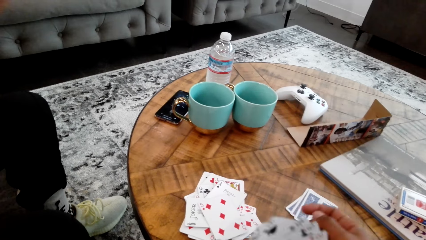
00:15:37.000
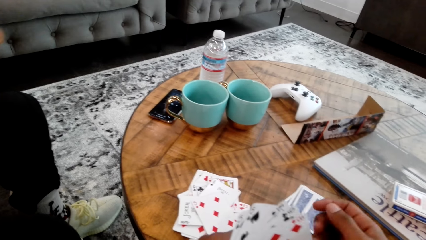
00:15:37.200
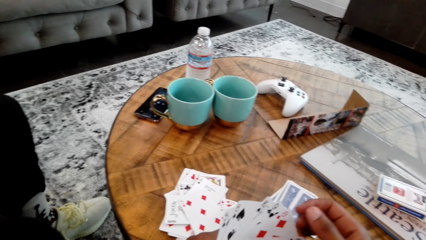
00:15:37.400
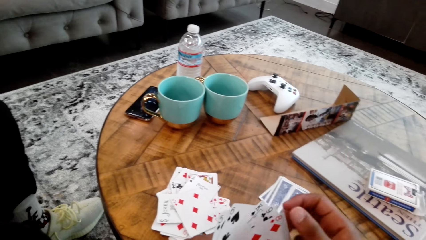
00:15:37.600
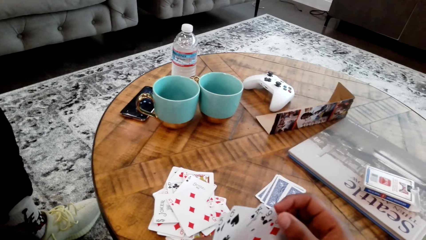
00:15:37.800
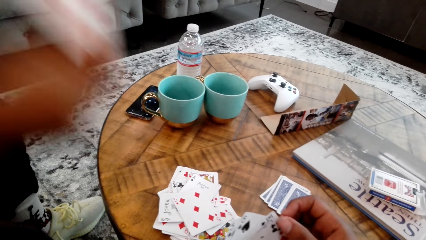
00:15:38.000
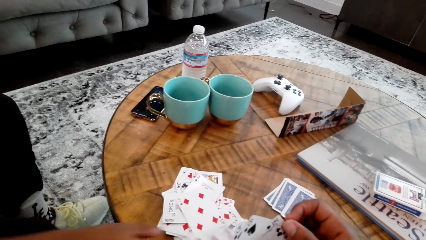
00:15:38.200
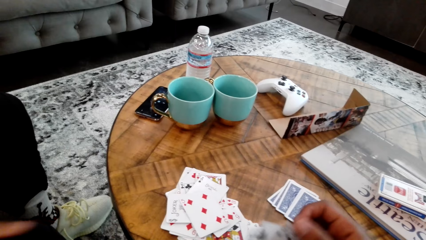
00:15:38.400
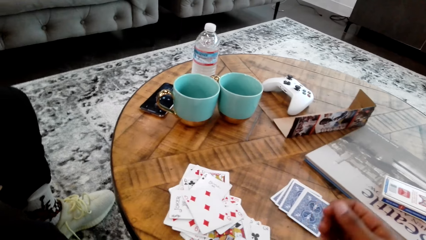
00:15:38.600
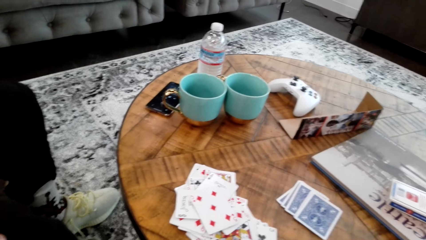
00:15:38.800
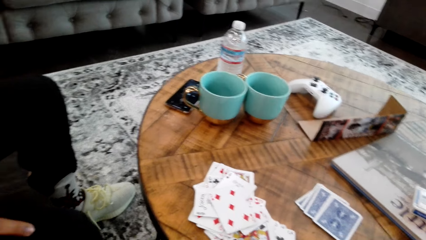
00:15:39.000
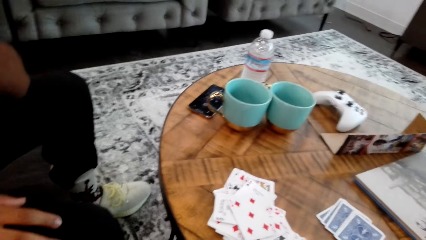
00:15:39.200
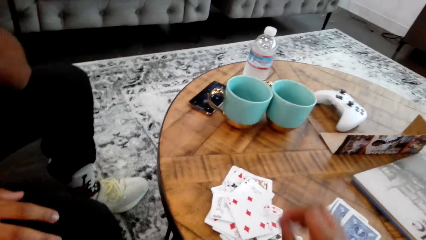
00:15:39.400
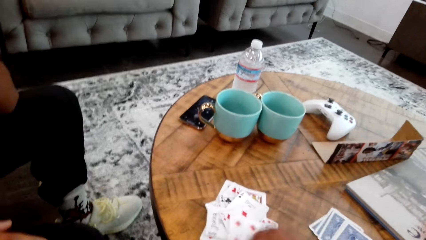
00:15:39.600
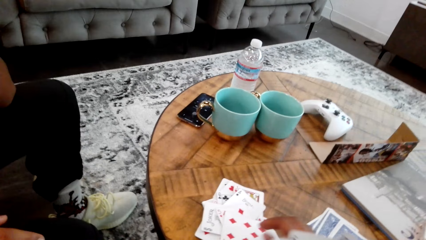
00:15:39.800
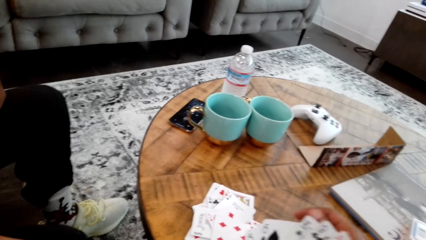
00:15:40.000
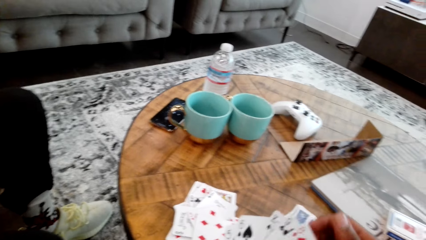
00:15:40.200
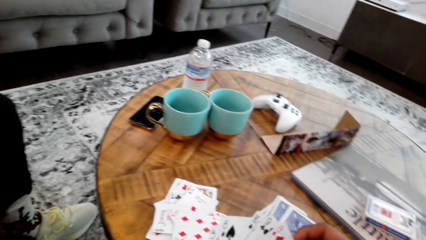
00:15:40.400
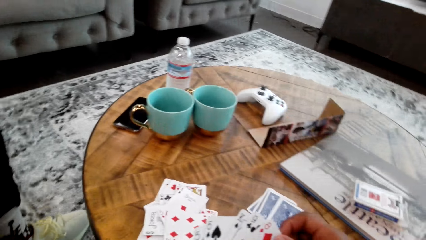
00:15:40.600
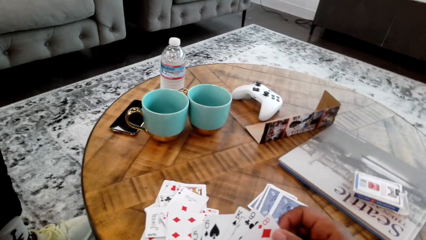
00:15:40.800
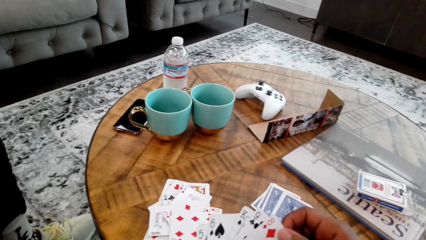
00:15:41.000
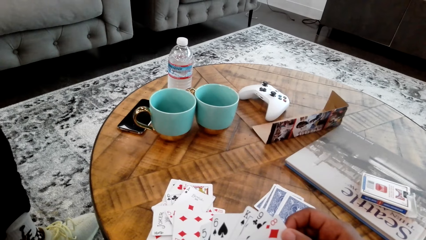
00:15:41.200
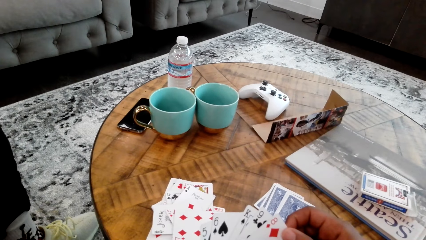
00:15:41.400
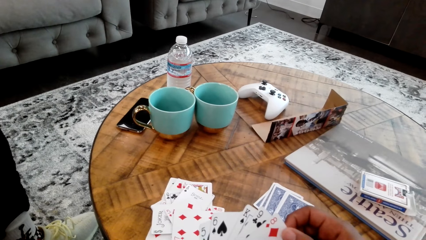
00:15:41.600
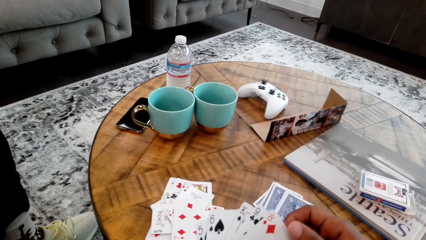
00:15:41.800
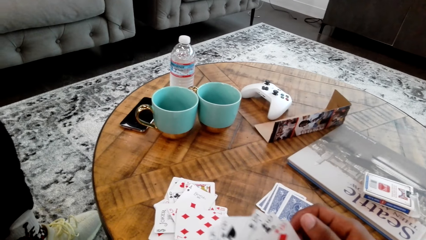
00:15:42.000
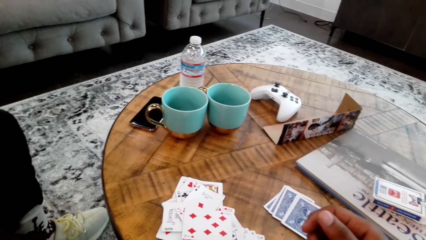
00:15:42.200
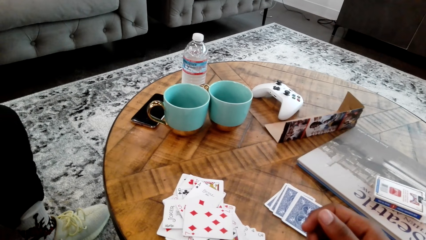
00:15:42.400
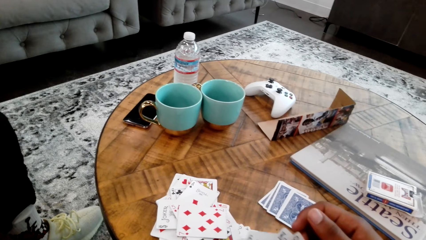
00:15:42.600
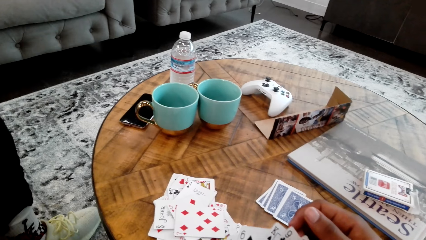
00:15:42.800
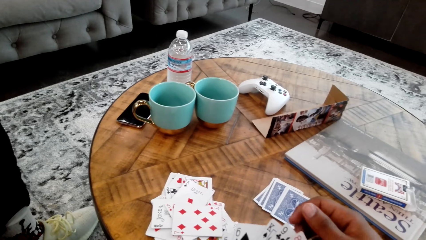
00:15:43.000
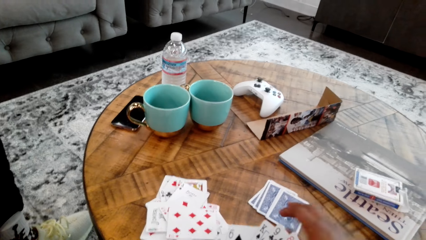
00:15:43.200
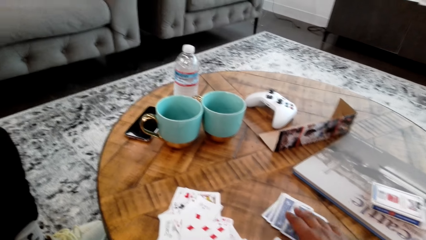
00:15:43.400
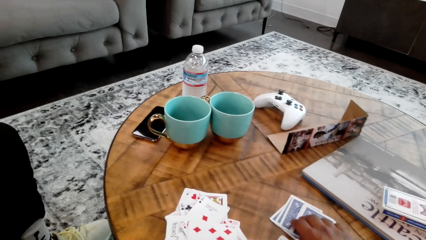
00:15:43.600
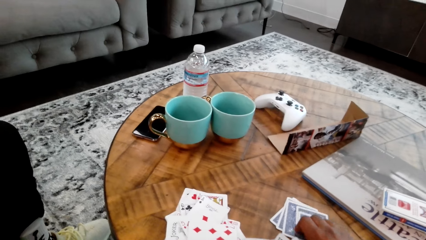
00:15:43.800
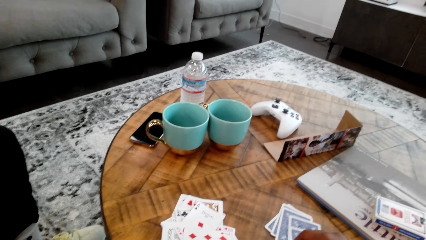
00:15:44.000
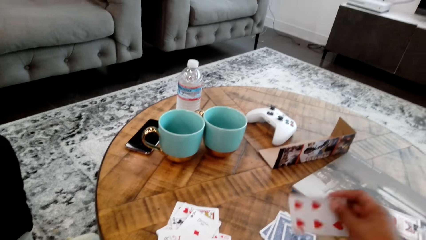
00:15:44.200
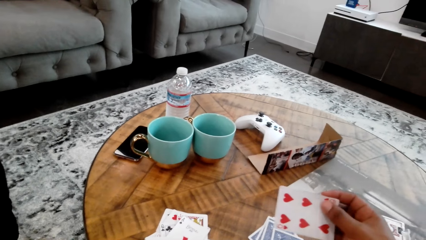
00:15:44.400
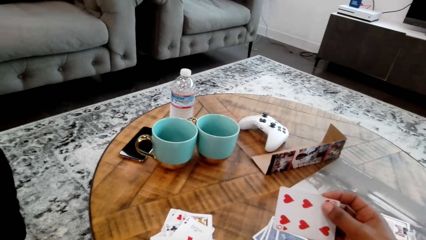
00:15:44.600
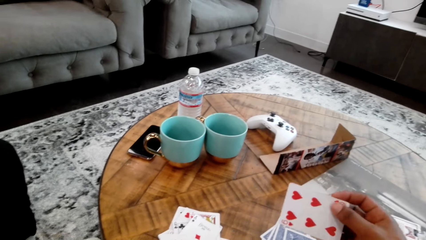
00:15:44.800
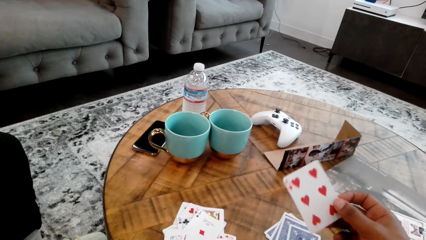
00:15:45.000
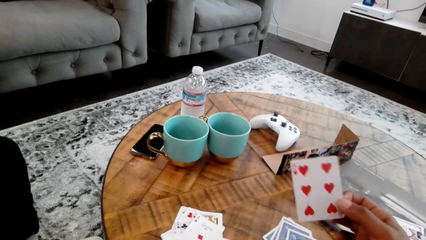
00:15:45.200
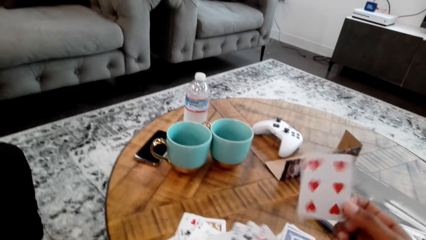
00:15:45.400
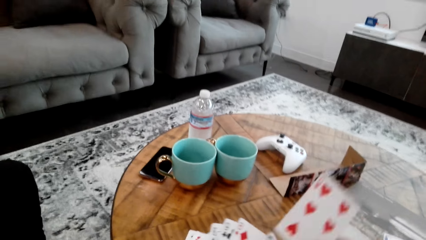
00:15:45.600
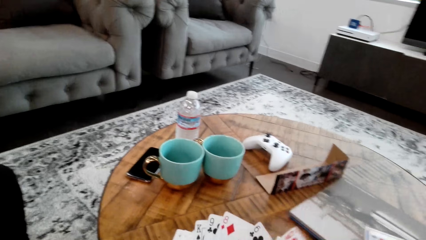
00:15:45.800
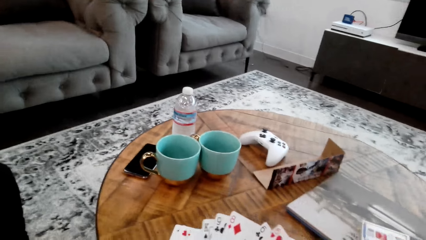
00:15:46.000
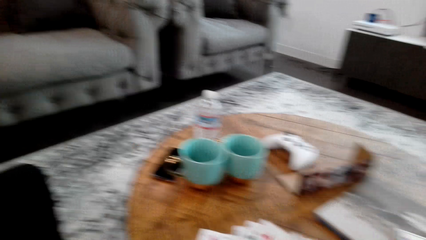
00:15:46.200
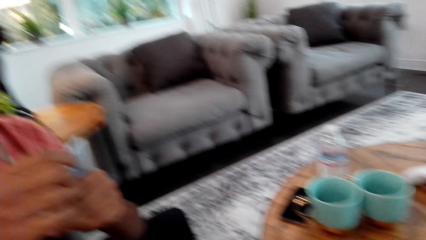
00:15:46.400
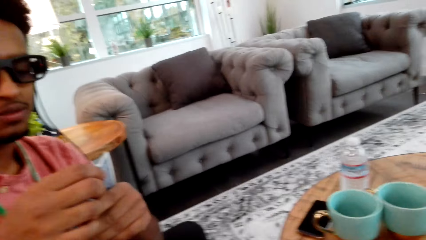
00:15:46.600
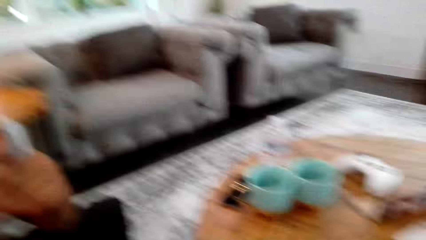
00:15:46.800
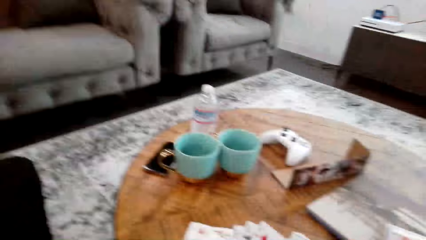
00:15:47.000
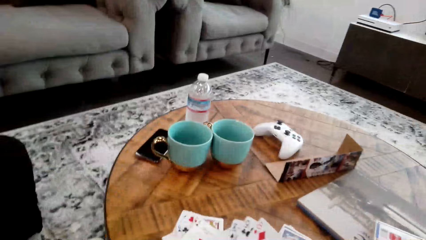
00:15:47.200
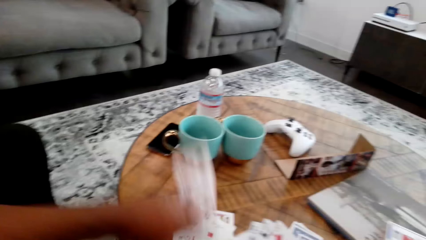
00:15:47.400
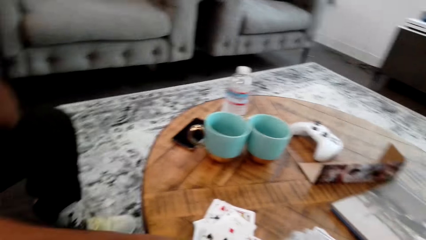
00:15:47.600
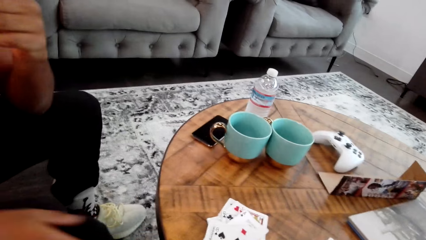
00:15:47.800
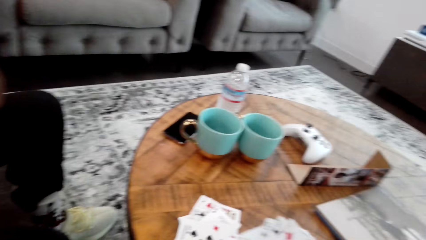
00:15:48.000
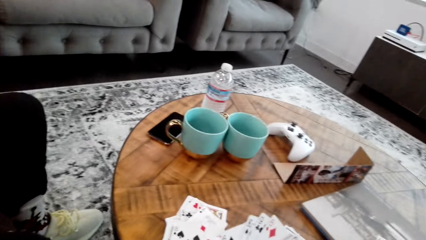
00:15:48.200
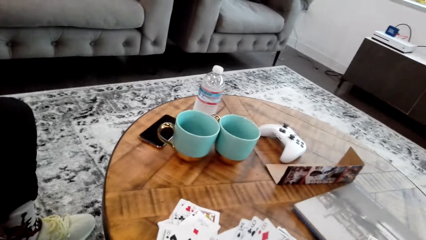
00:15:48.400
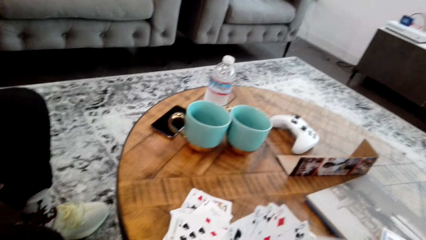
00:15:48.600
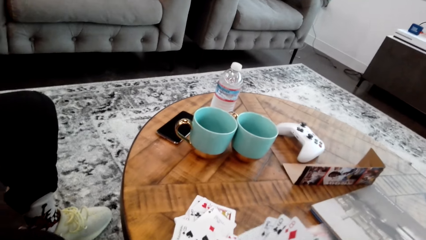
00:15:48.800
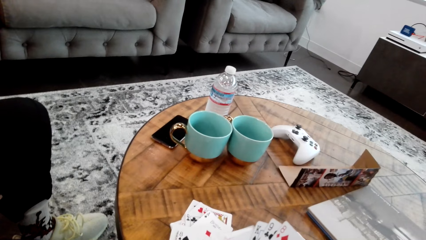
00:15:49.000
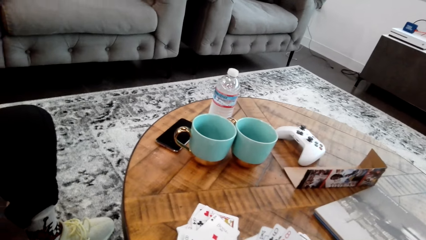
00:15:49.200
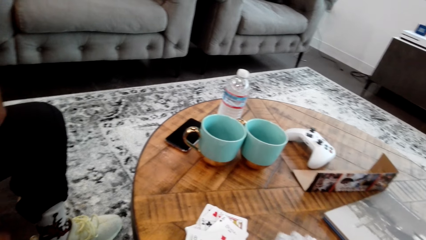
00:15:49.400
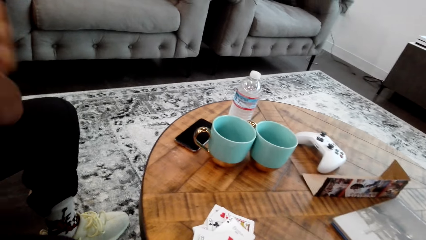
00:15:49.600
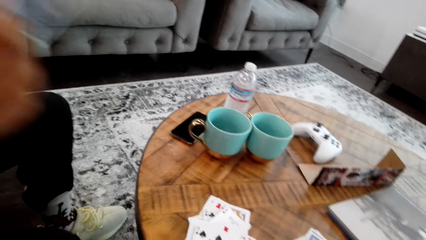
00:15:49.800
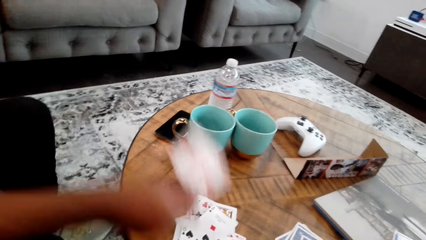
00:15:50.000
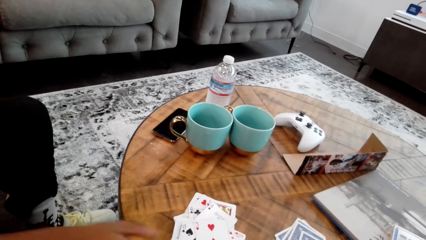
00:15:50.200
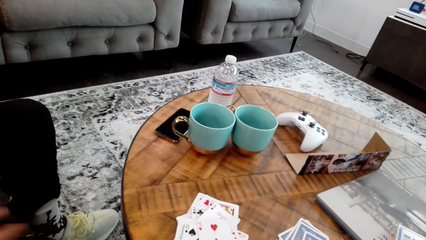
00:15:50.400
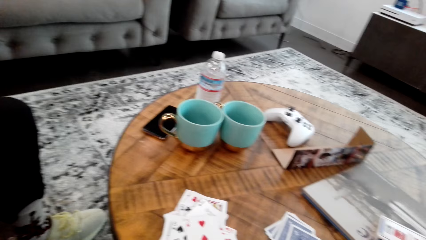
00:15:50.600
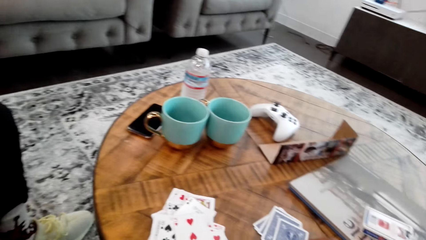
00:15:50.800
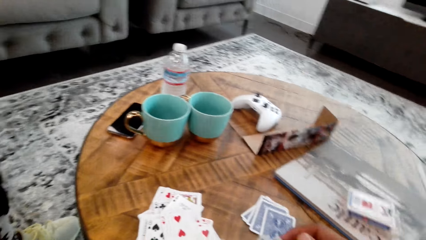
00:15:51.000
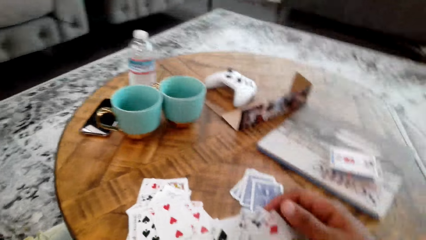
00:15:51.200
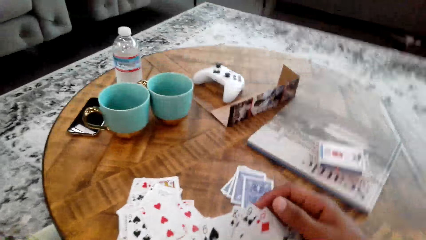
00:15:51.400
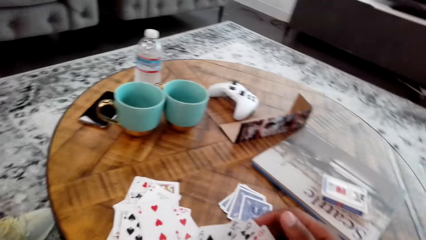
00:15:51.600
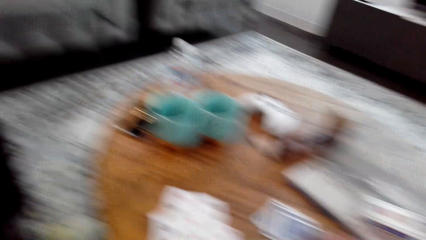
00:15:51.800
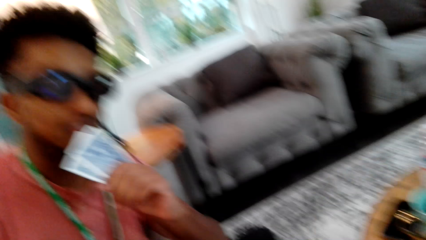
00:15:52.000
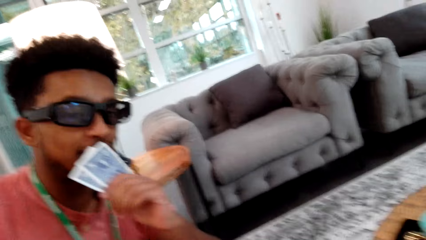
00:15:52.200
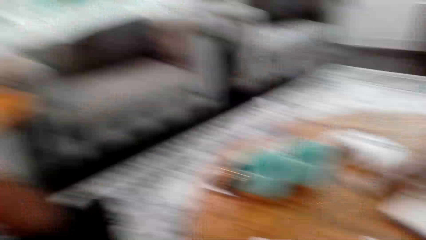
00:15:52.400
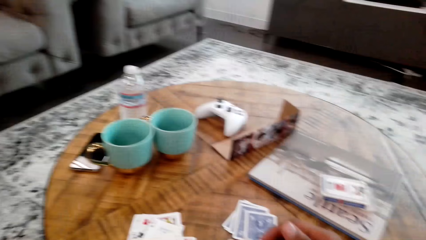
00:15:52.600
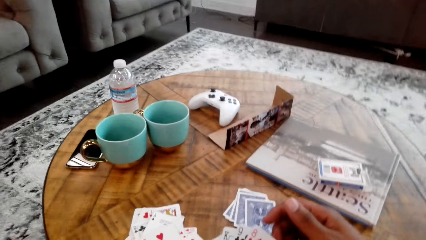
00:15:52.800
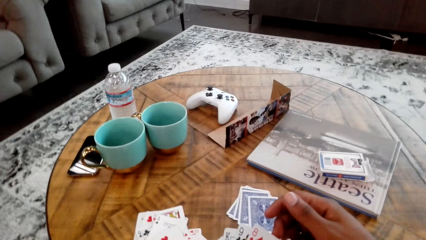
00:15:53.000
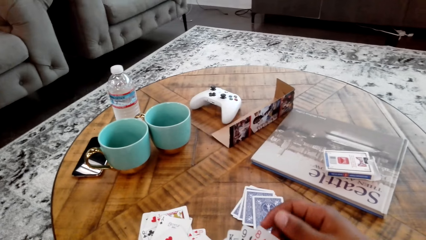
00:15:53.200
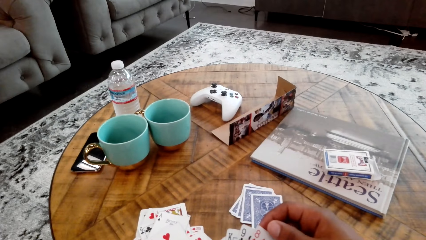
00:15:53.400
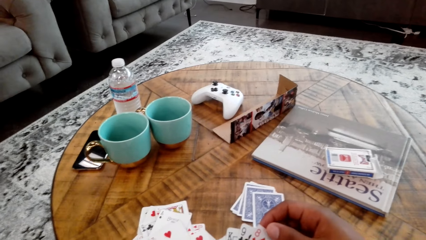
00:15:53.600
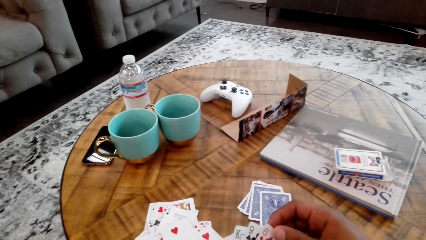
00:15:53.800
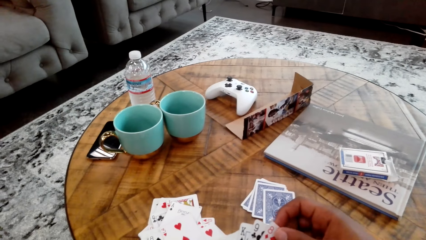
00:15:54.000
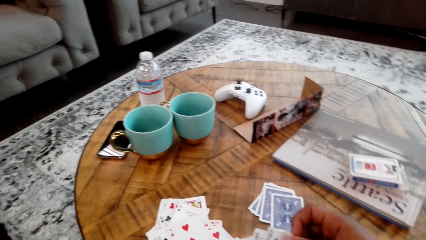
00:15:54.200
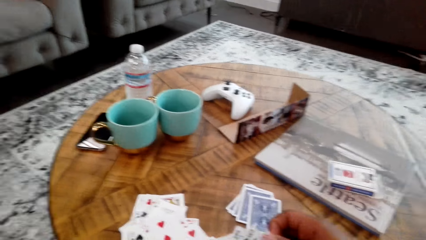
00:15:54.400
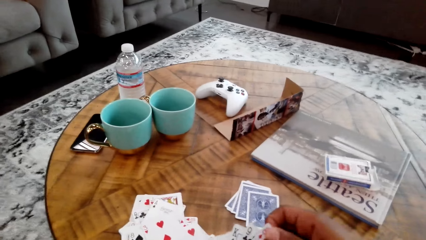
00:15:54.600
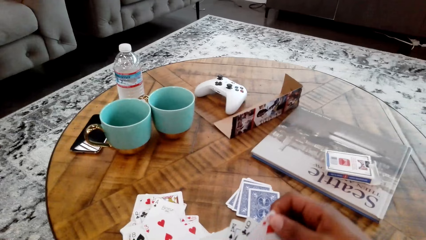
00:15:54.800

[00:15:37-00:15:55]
The camera wearer drops the card. A man places the card on the table. The camera wearer adjusts the cards. They pick the card. They count the cards with both hands. The man places the card on the table. The camera wearer adjusts the cards. The man drops the card. The camera wearer places the card on the table. They look aside. The man holds the card with his left hand.
